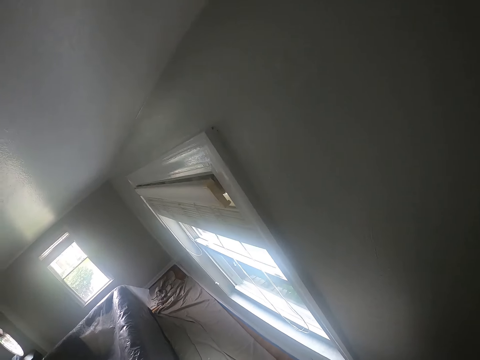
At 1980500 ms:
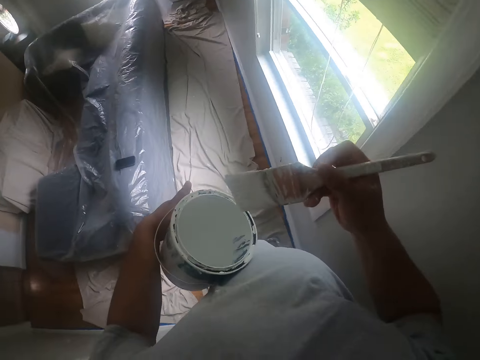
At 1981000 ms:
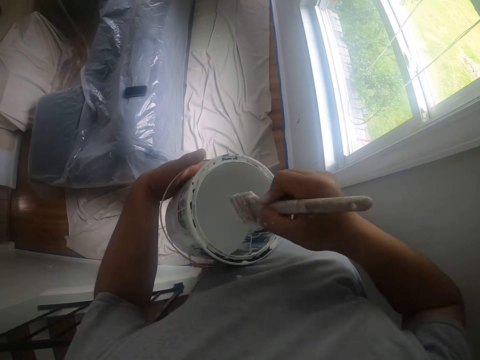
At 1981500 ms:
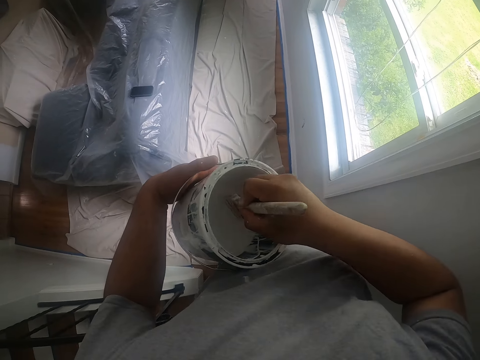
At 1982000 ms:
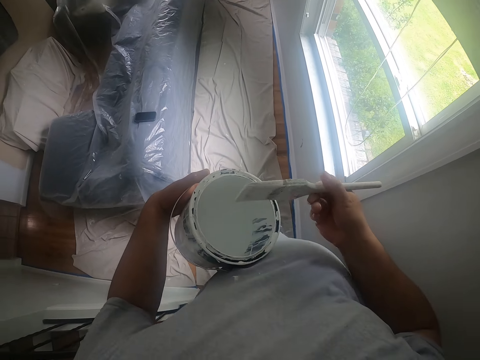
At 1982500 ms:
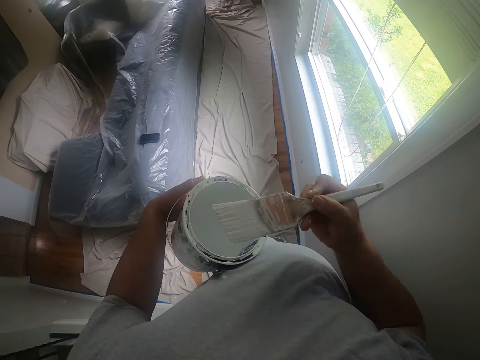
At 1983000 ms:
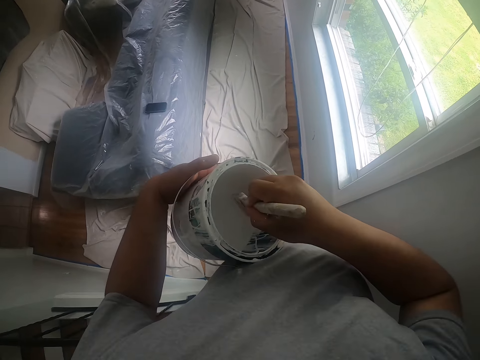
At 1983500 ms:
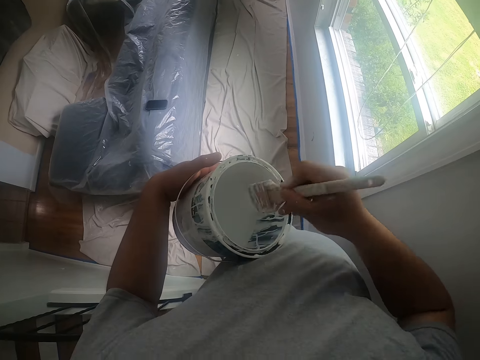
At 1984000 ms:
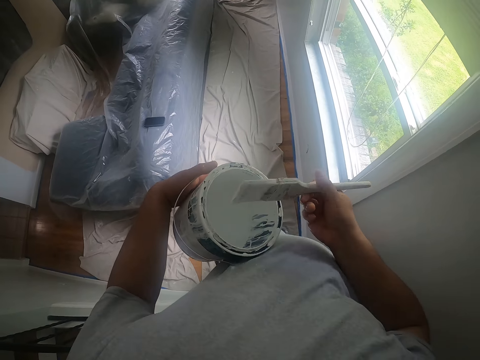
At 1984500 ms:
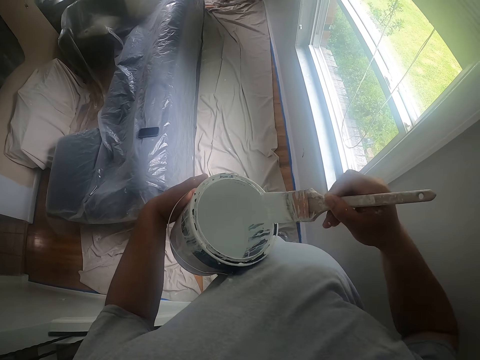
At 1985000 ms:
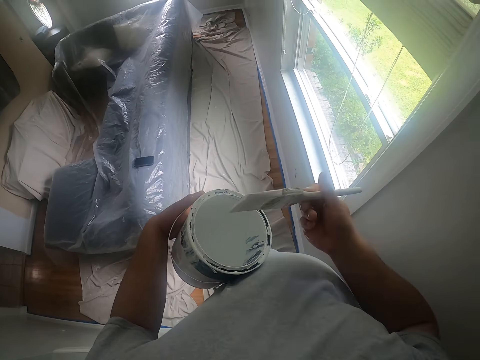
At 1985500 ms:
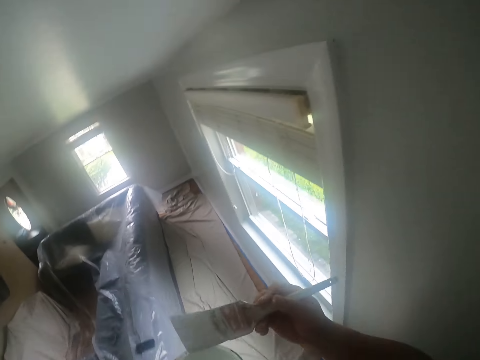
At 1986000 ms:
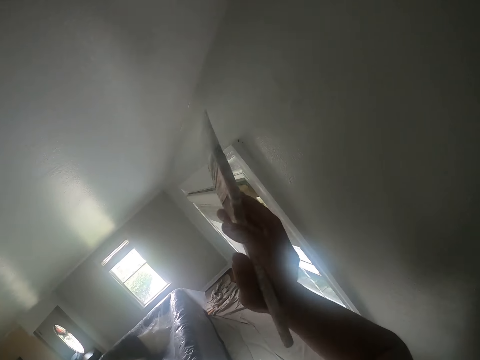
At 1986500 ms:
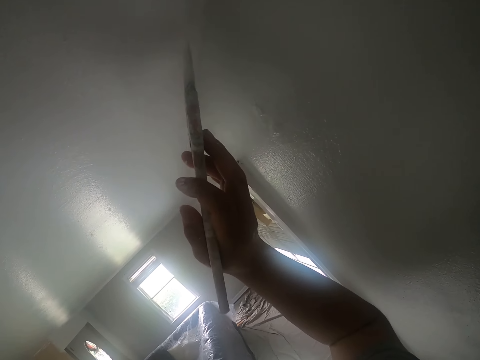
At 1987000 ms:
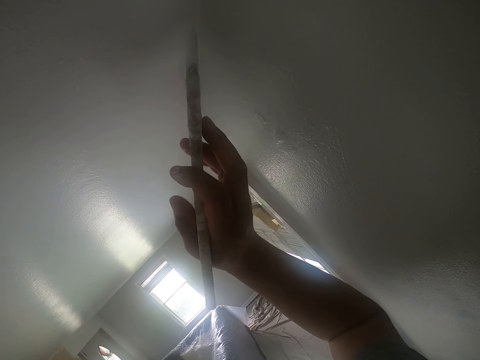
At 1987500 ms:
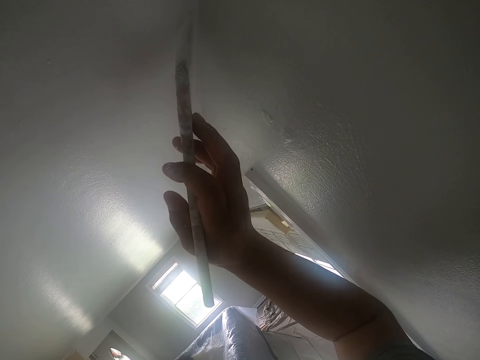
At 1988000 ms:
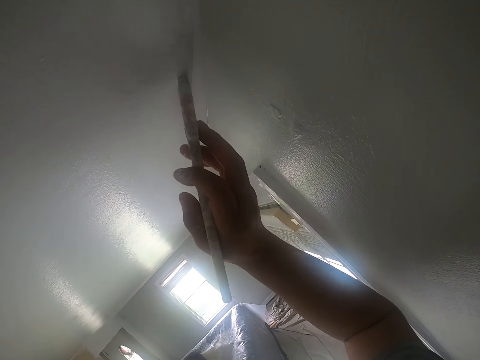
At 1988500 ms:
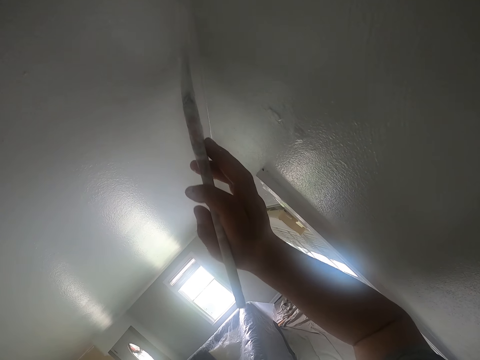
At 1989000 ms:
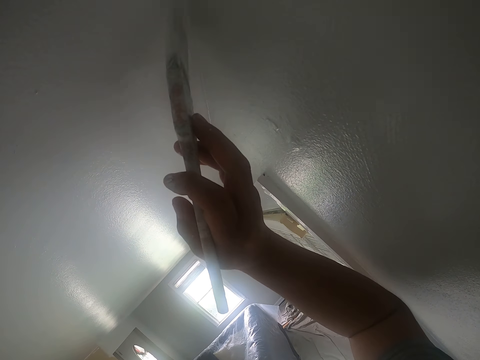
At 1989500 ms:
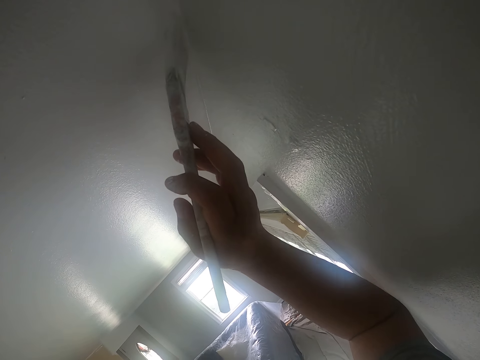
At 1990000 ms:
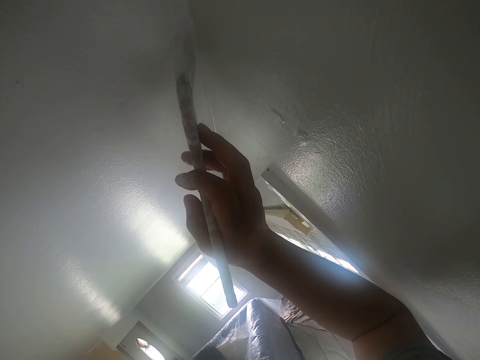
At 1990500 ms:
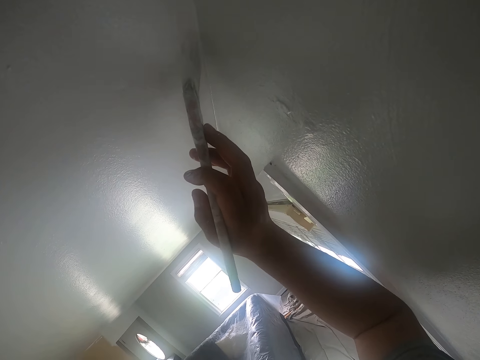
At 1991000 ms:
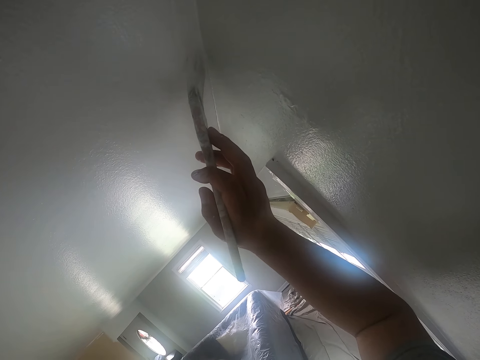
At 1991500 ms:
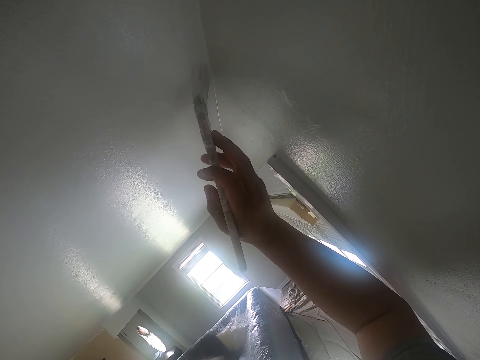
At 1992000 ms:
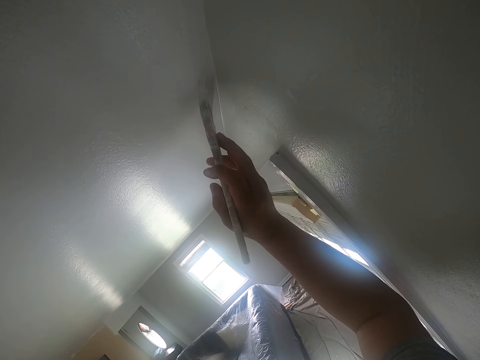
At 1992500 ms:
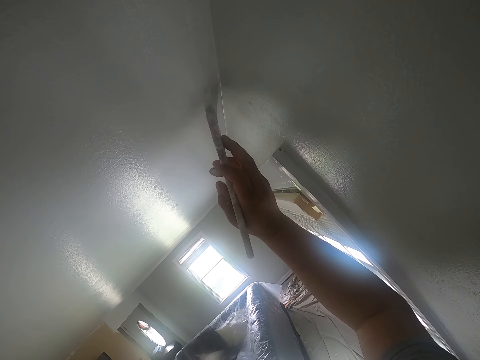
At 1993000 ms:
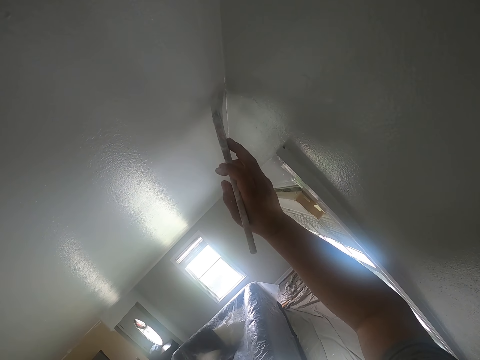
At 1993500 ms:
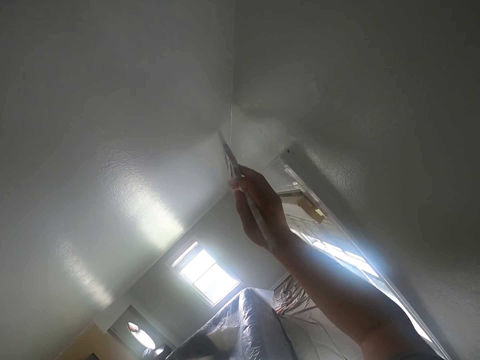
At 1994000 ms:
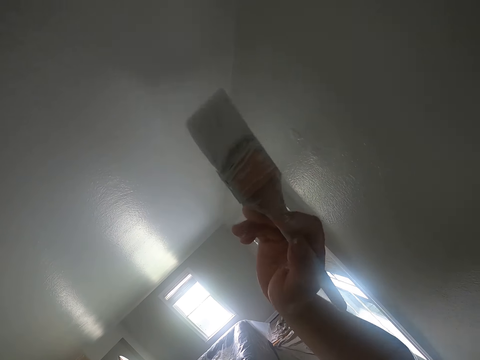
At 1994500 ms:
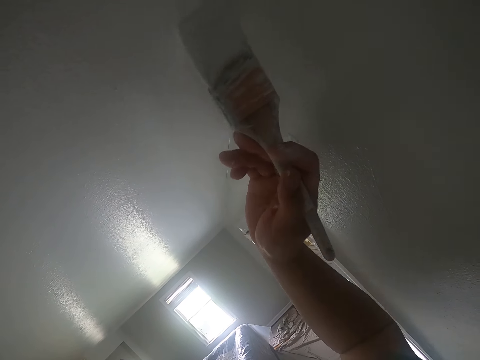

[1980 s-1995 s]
The camera wearer dips the paintbrush into the can of paint with his right hand. He removes the paintbrush from the can. He shakes off excess paint on the paintbrush with his right hand. He dips the paintbrush into the can of paint with his right hand. He removes the paintbrush from the can. He cleans off paint on the paintbrush with the edge of the can. He paints the ceiling with the paintbrush in his right hand.

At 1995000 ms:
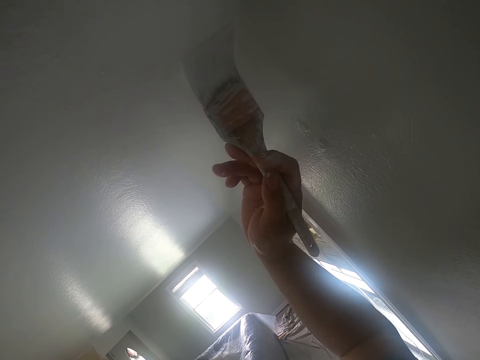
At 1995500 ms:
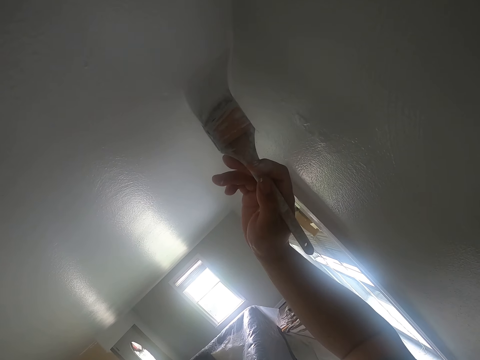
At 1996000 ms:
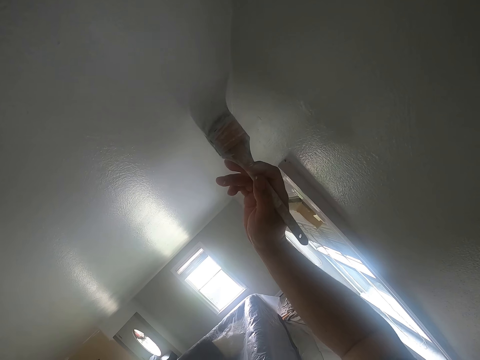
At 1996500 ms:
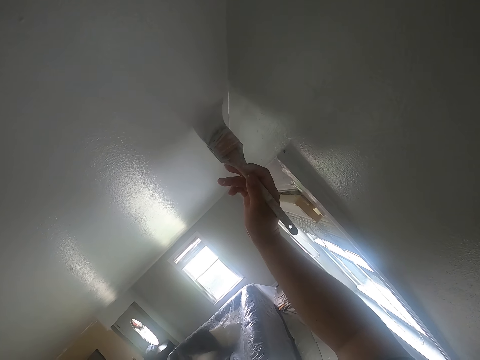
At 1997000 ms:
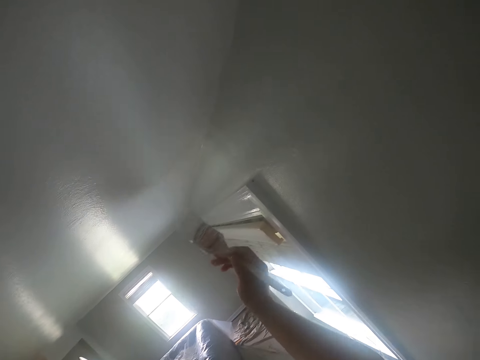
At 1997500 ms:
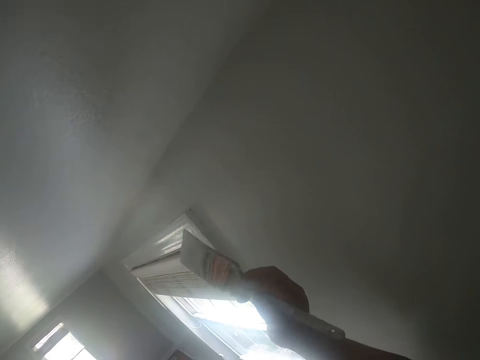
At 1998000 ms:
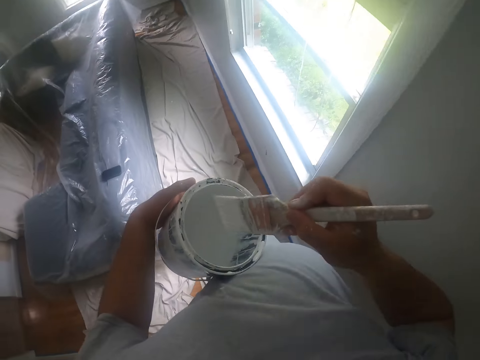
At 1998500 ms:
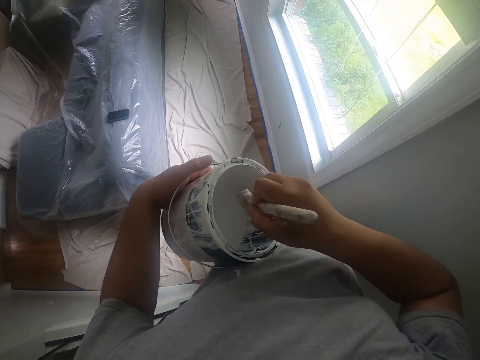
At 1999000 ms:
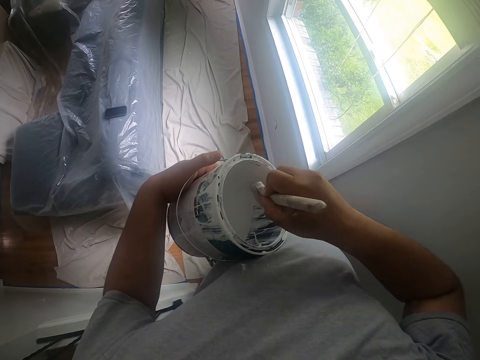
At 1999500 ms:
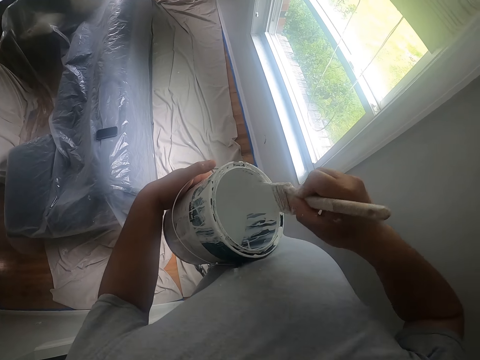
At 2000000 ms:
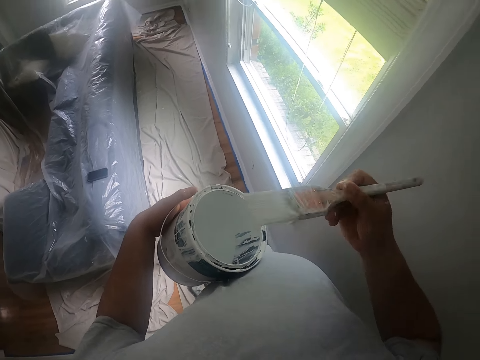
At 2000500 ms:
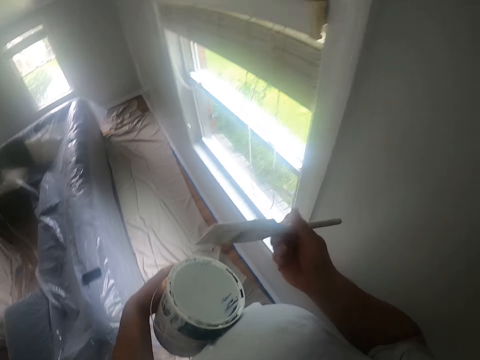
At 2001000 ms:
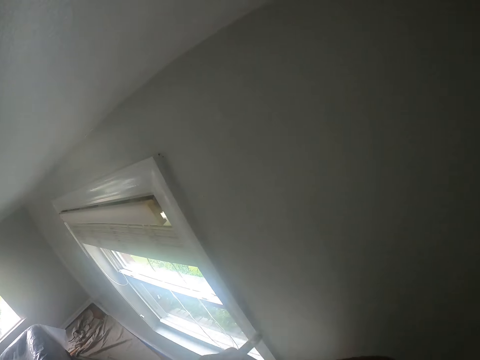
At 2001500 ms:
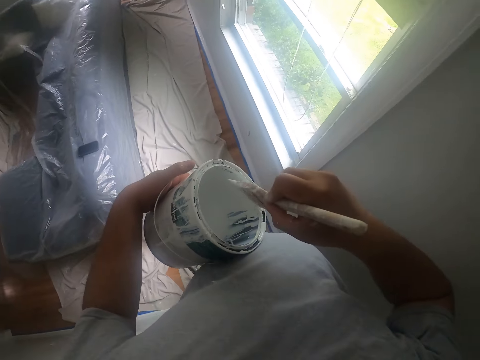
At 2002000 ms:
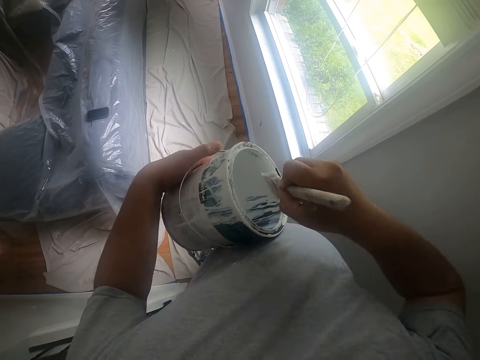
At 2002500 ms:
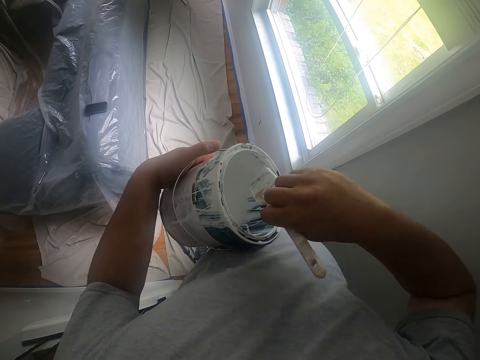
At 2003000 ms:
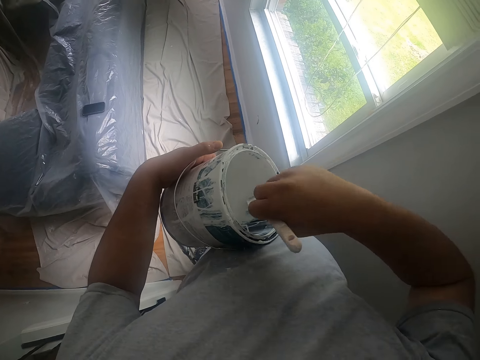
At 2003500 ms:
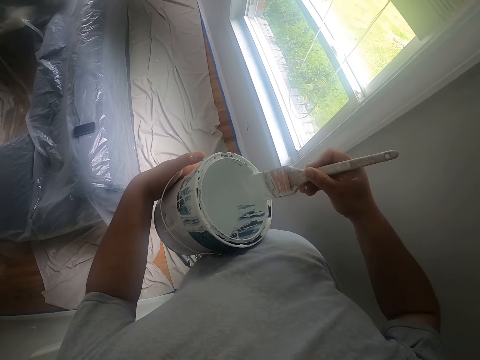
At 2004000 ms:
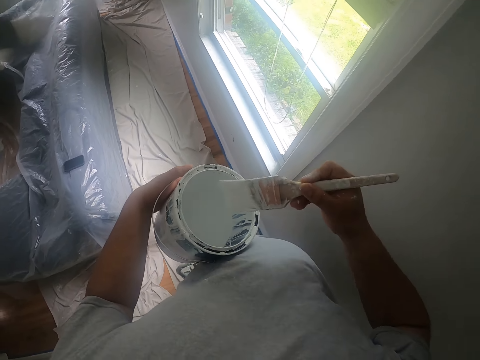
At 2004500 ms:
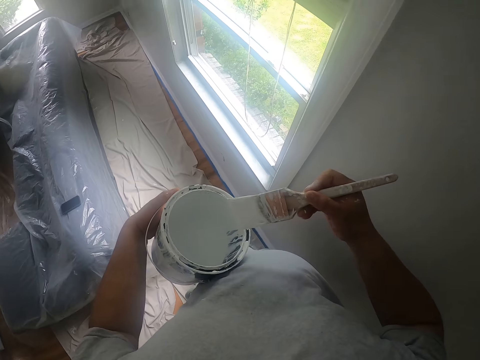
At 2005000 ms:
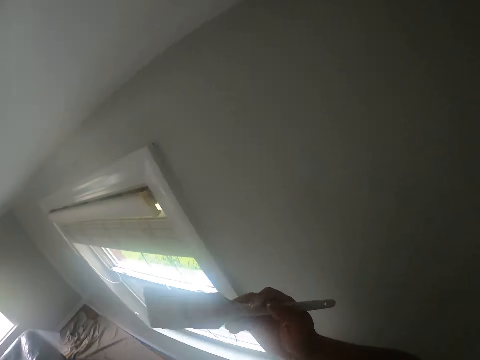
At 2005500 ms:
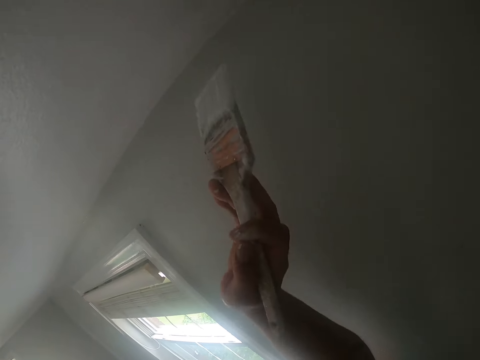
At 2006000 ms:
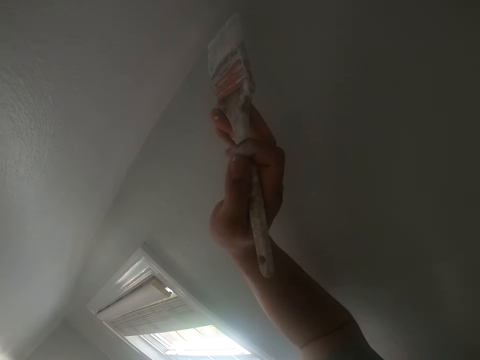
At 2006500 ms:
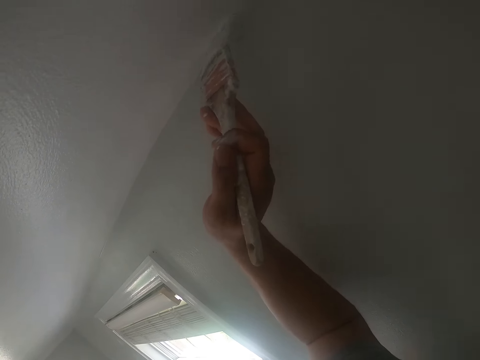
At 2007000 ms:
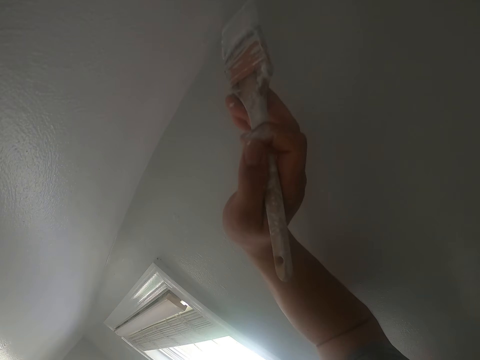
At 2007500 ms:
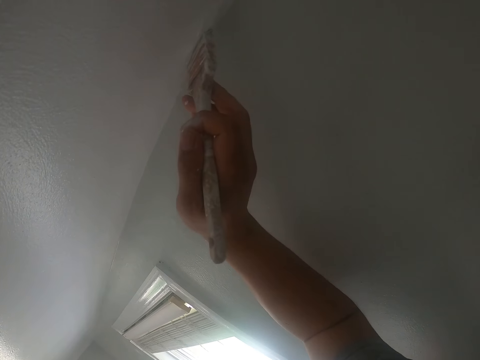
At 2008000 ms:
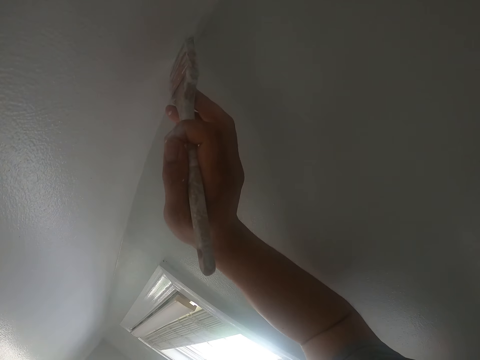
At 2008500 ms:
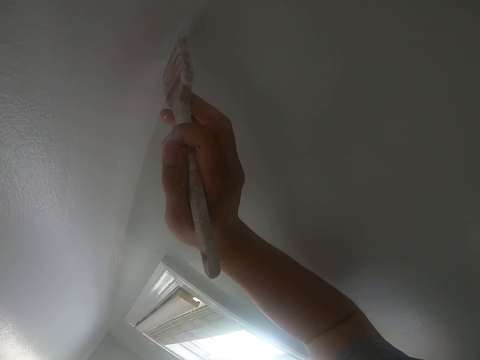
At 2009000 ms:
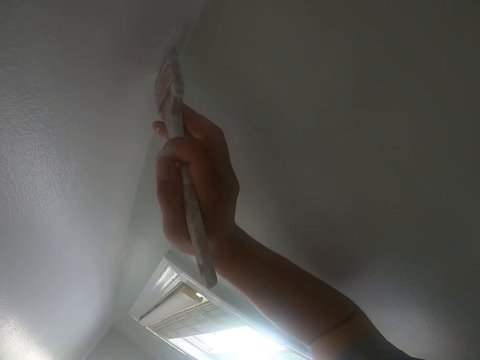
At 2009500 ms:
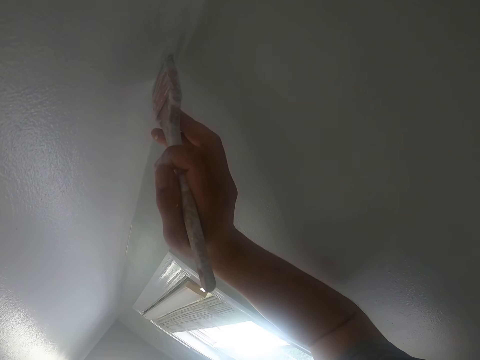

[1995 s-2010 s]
The camera wearer dips the paintbrush into the can of paint with his right hand. He cleans off paint on the paintbrush with the edge of the can. He removes the paintbrush from the can. He dips the paintbrush into the can of paint with his right hand. He cleans off paint on the paintbrush with the edge of the can. He paints the ceiling with the paintbrush in his right hand.
